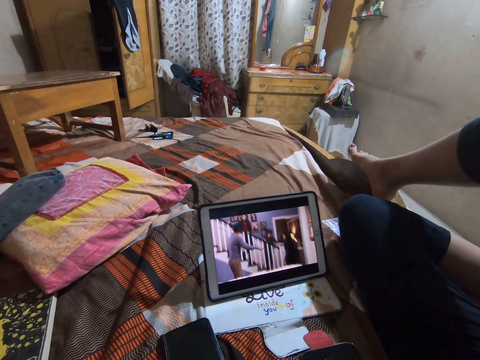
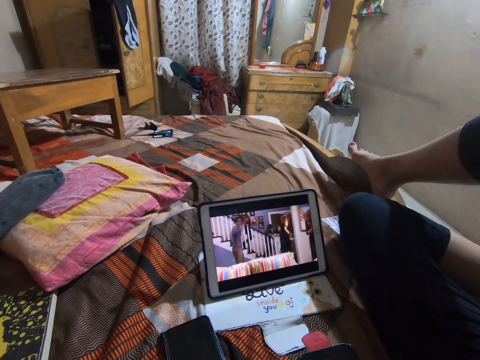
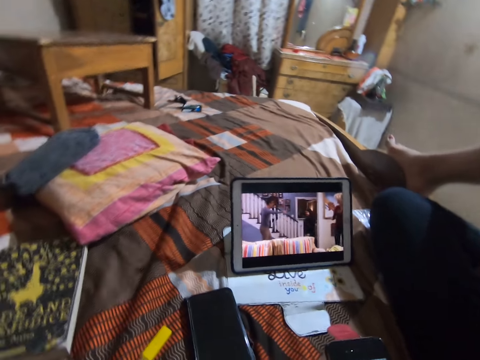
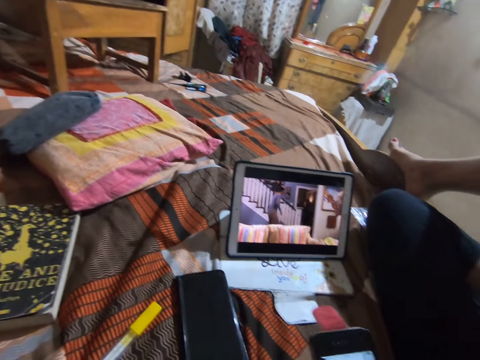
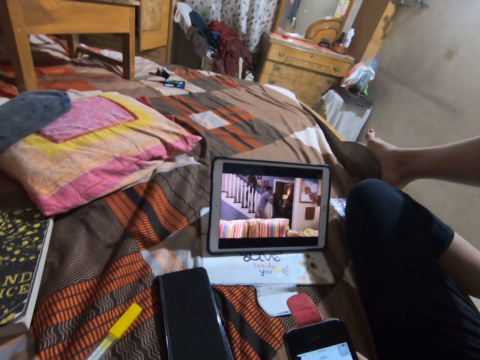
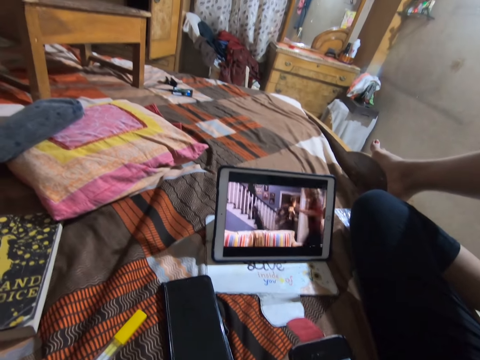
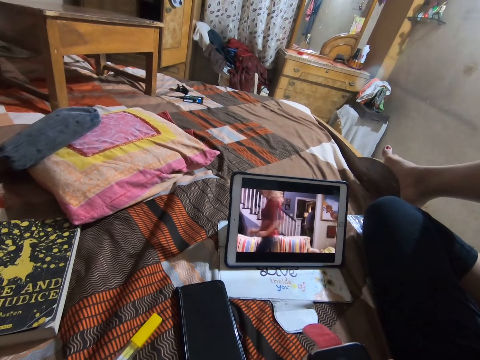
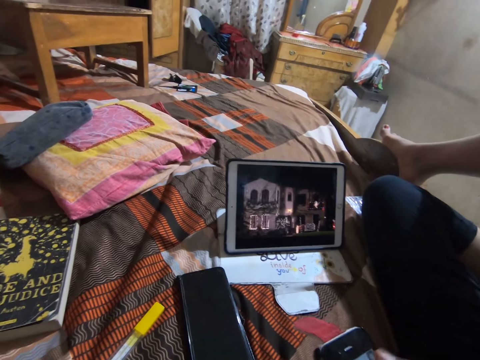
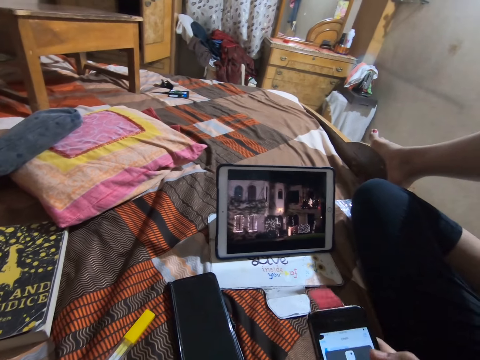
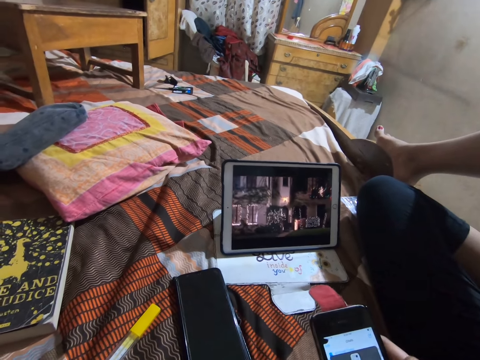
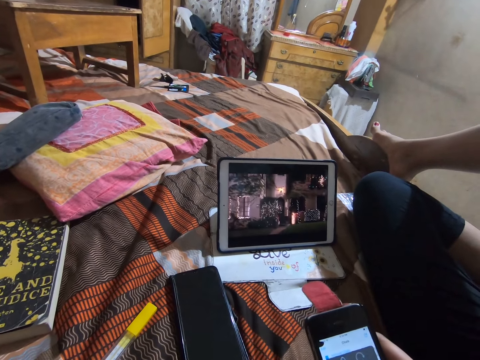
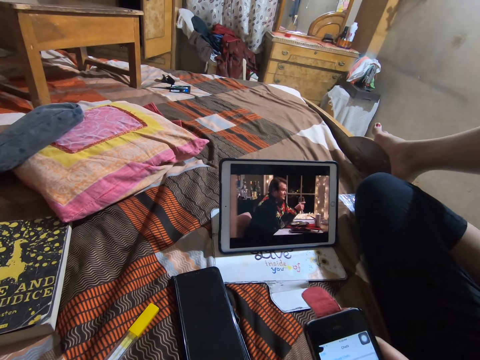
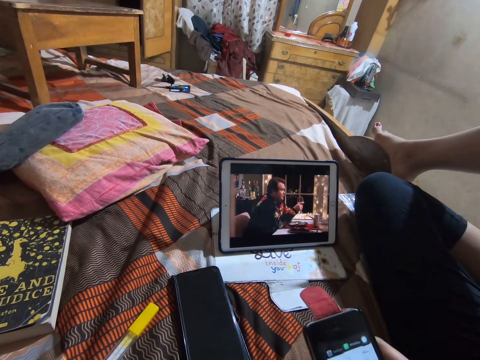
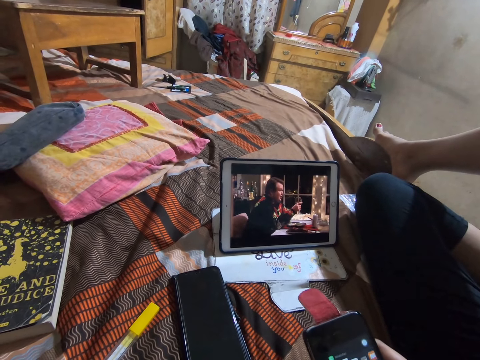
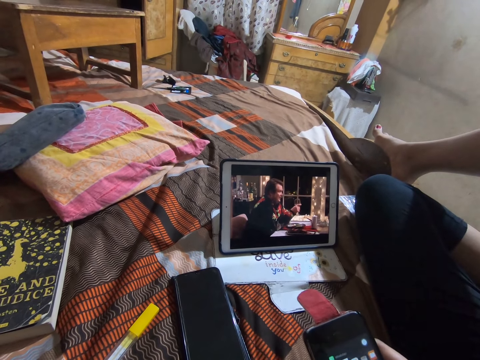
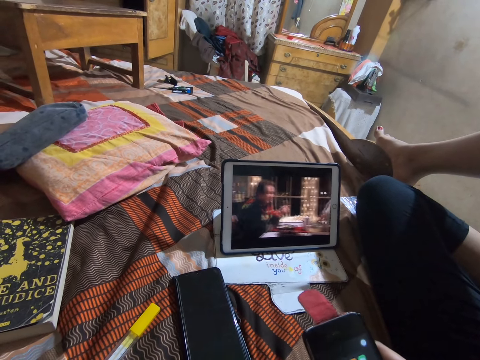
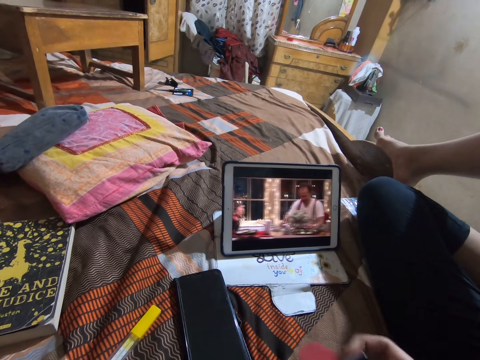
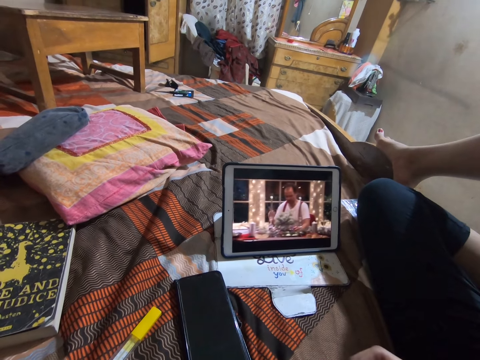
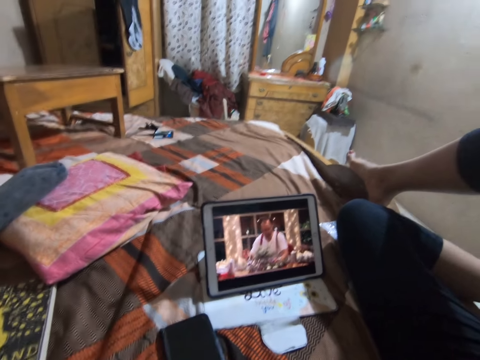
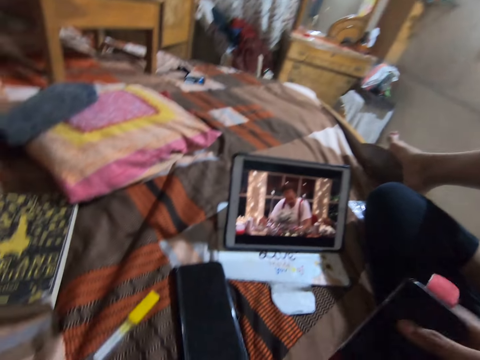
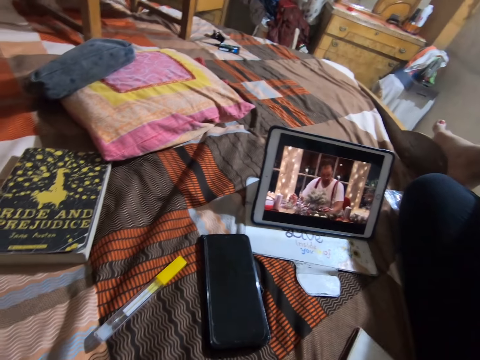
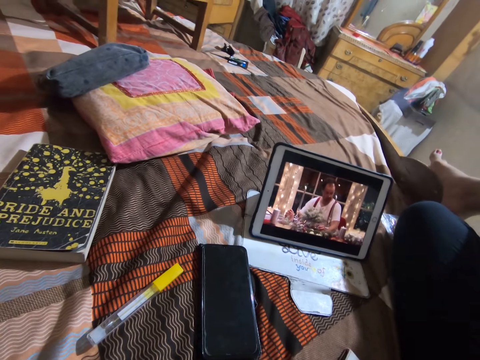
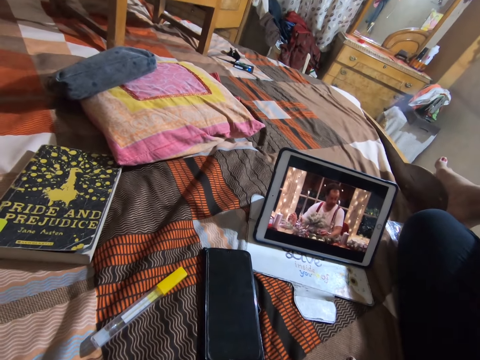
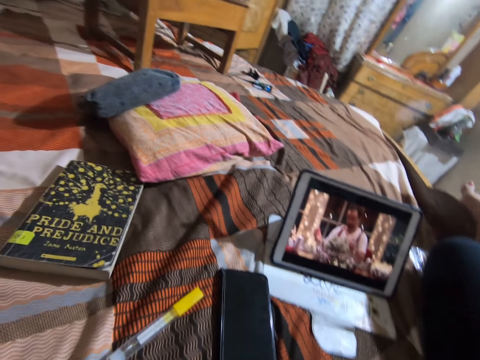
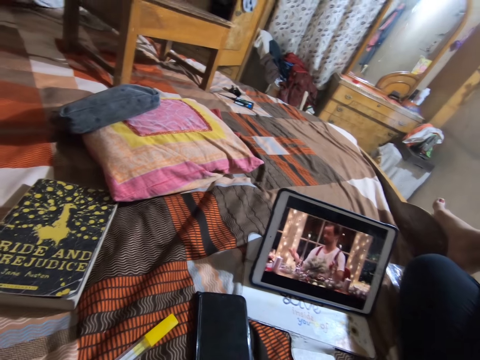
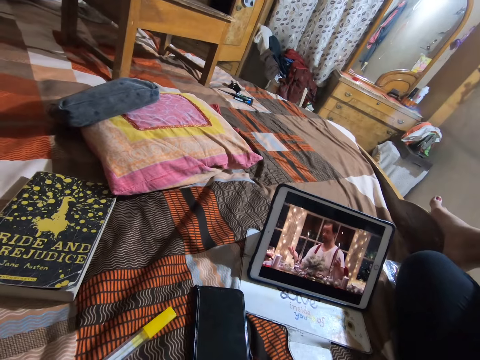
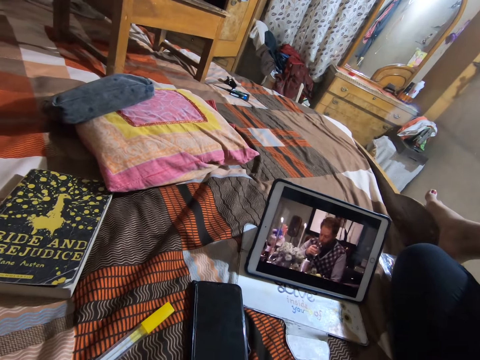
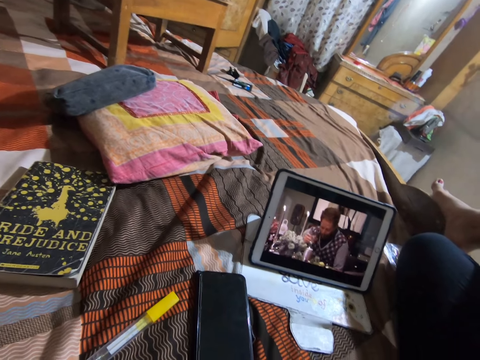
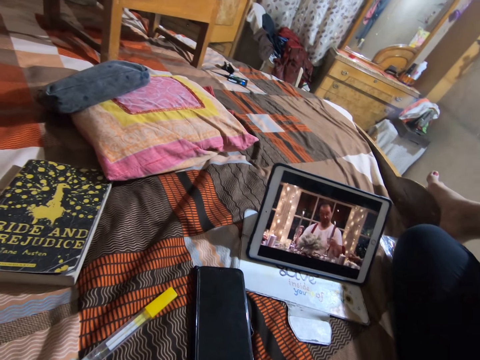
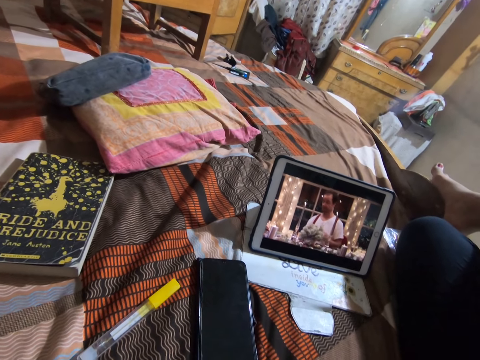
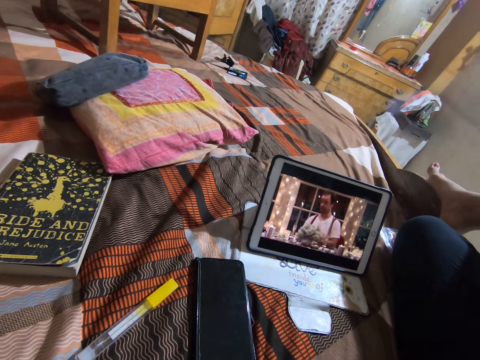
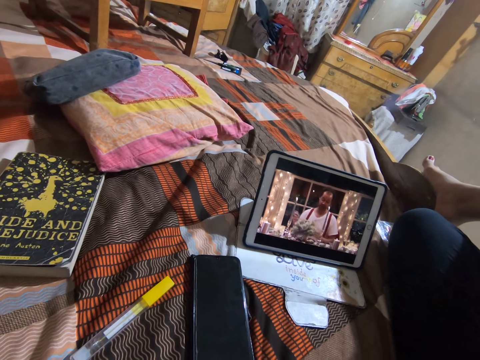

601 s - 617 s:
The camera wearer watches on a tablet. They lift the phone and put the phone down. They watch on a tablet.

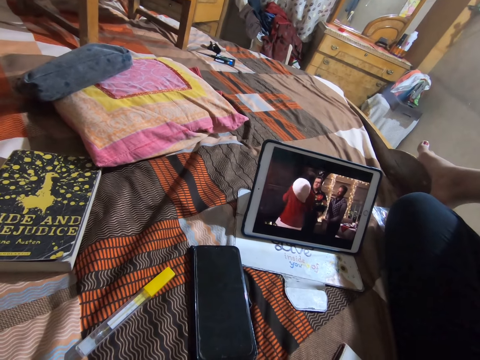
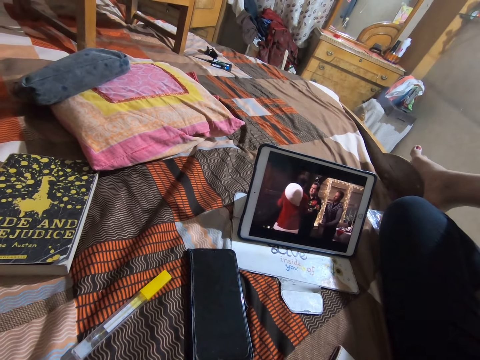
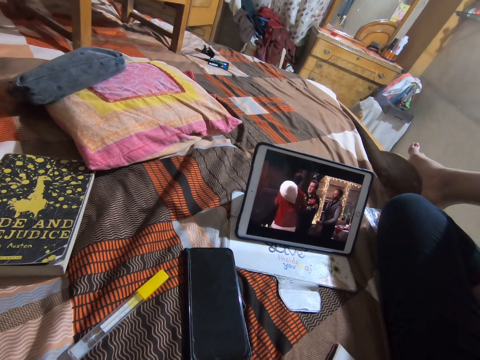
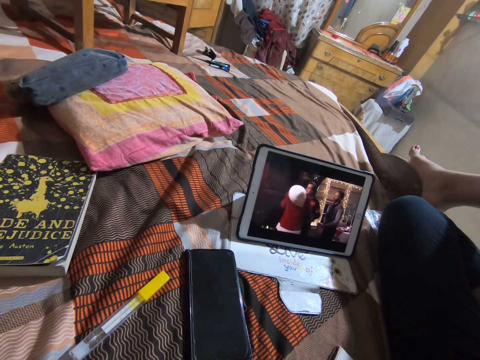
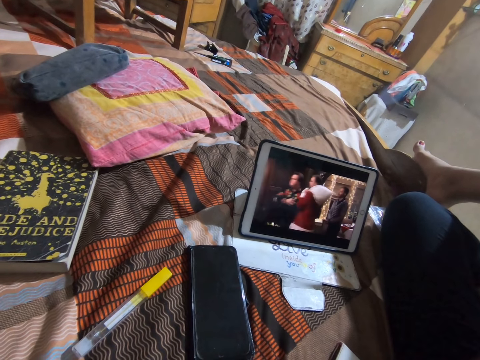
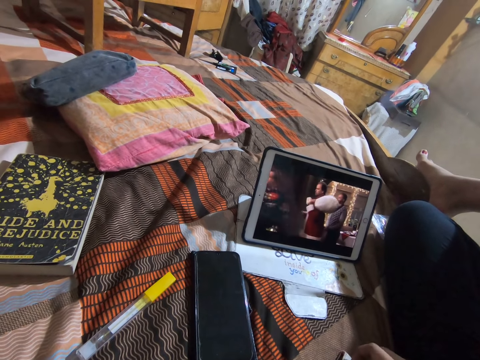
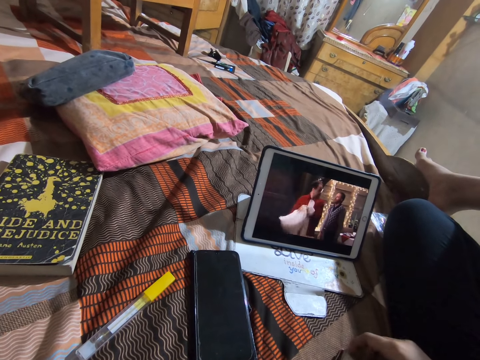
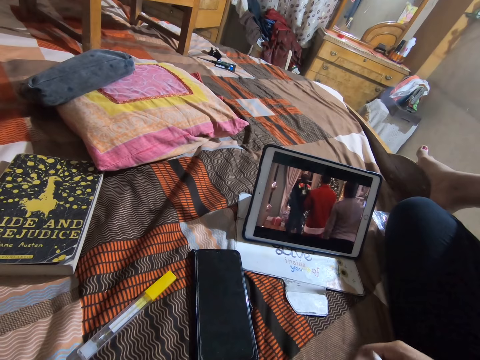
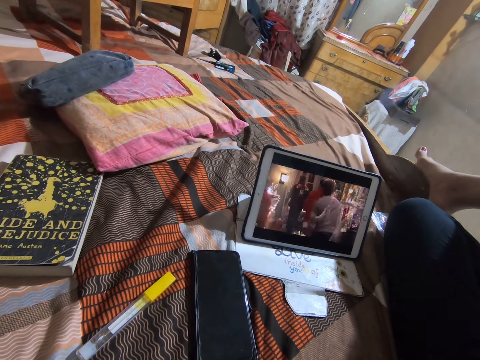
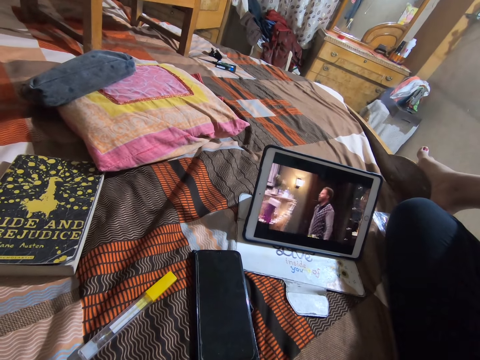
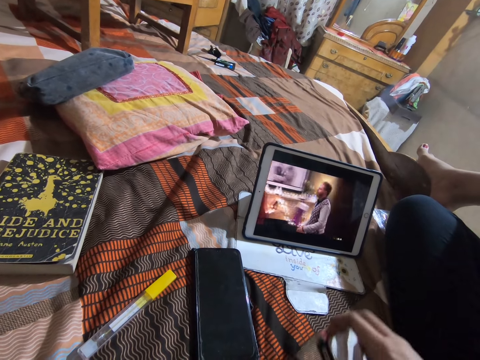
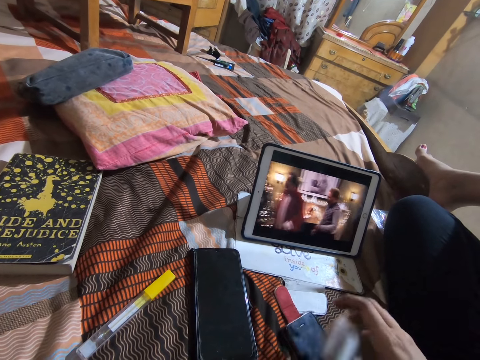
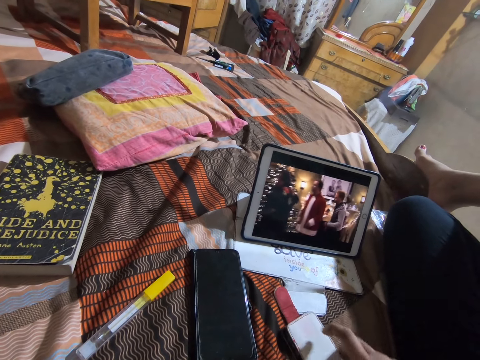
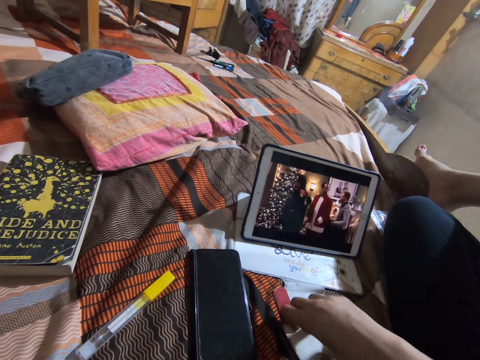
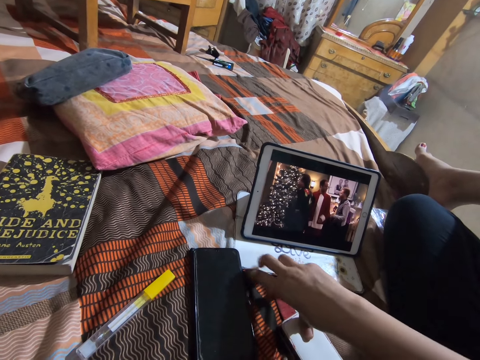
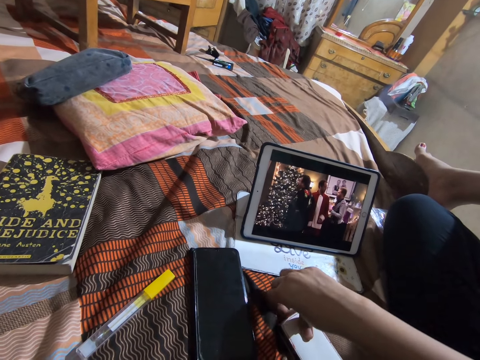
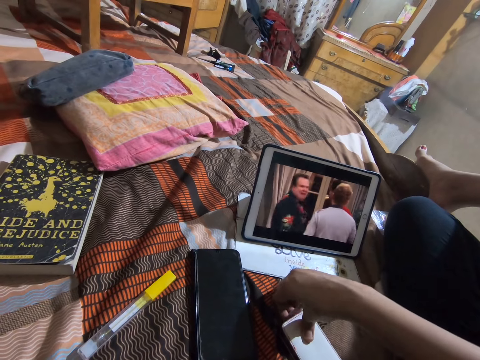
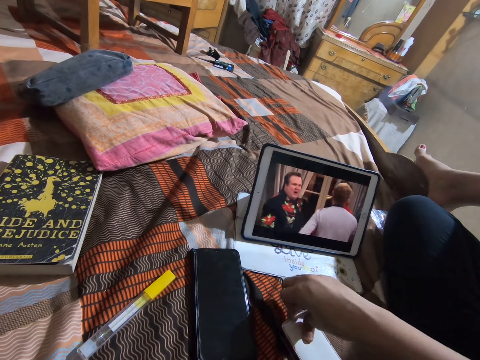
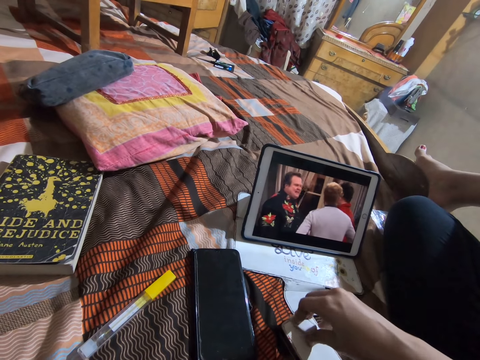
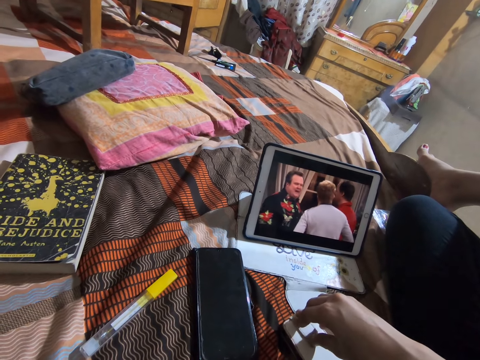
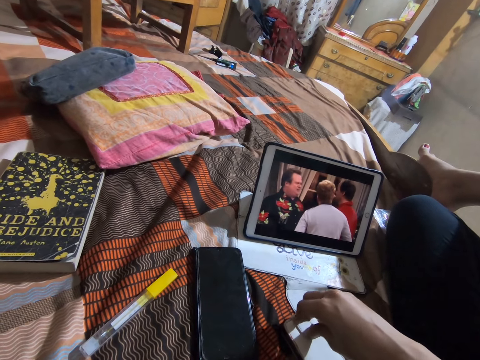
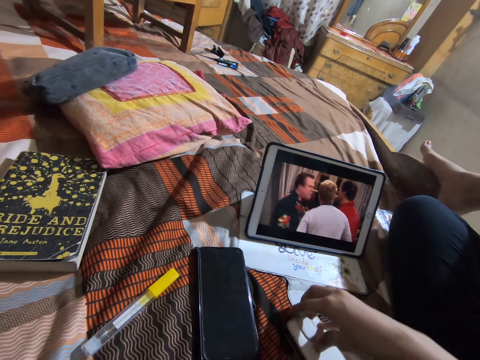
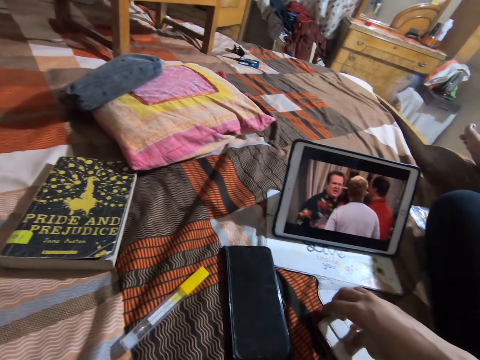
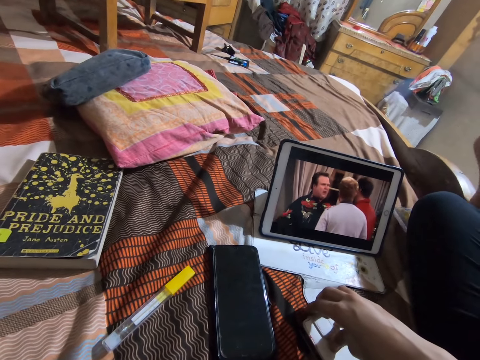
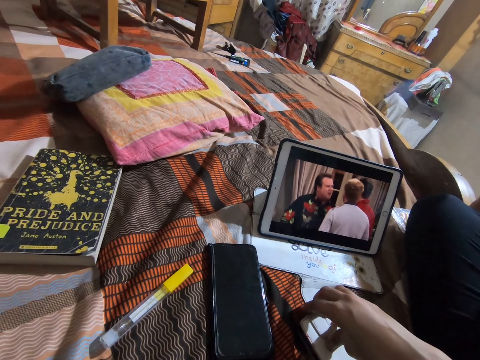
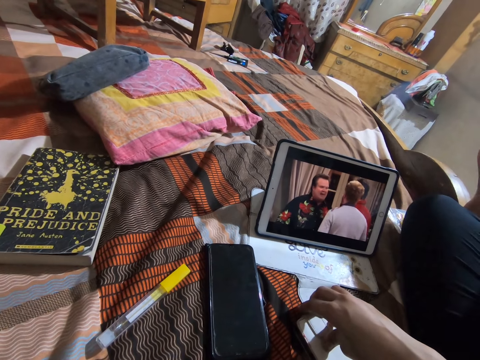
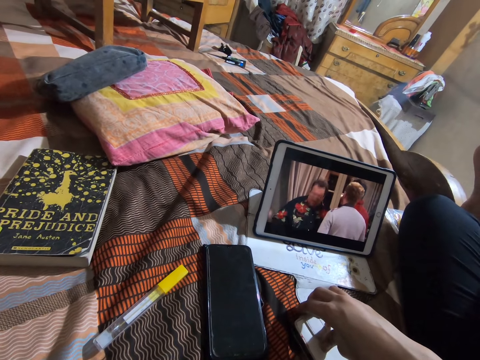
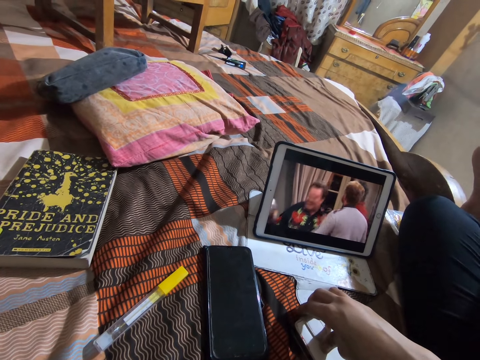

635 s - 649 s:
The camera wearer moves the right hand. They watch on a tablet. They drop the phone on the bed. They watch on the tablet. They pull the phone cover. They close the phone case. They watch on the tablet.
